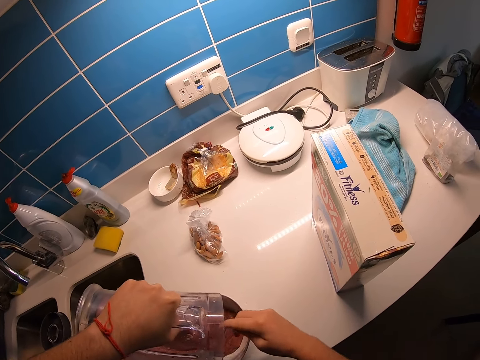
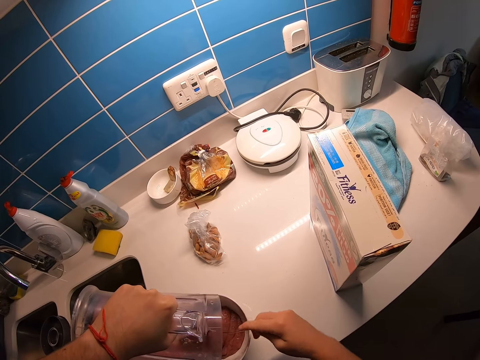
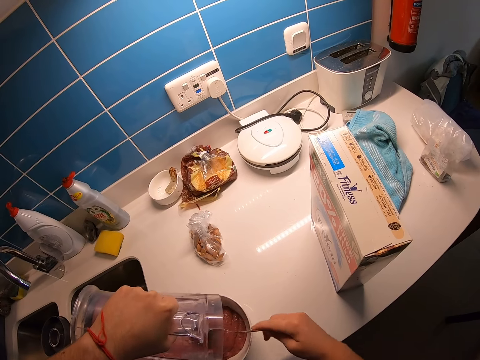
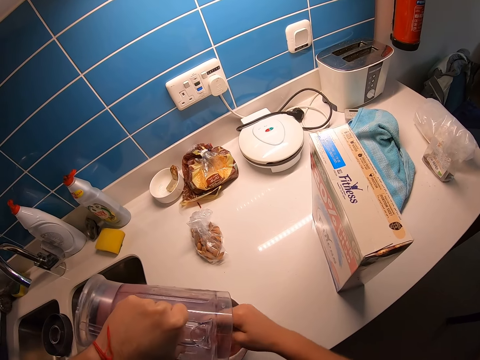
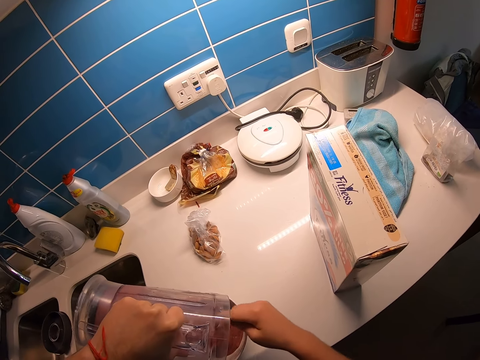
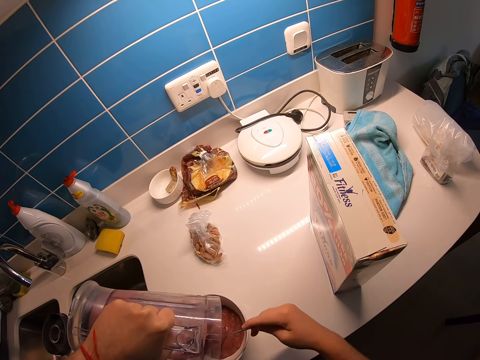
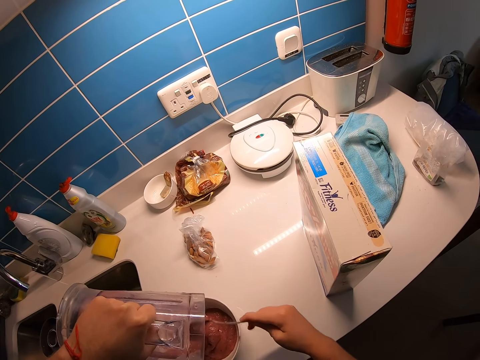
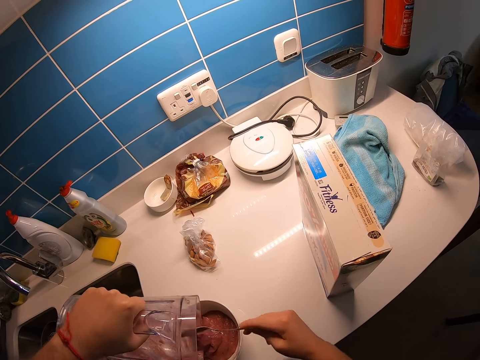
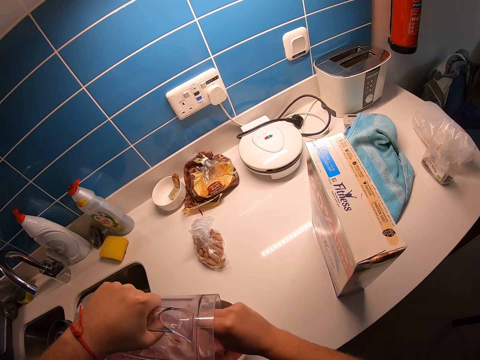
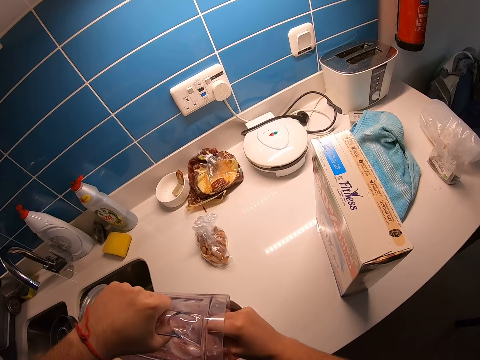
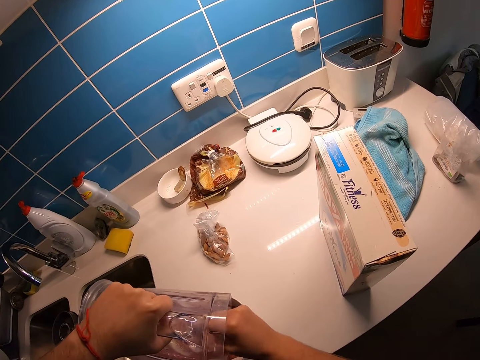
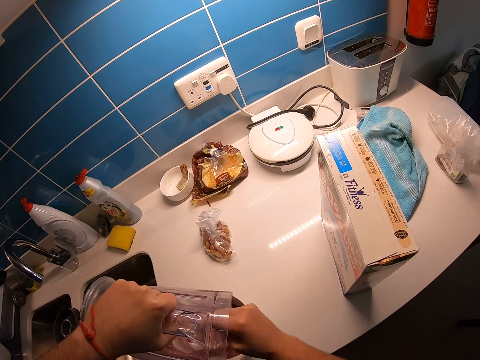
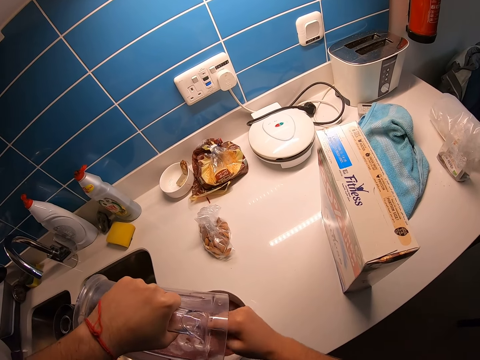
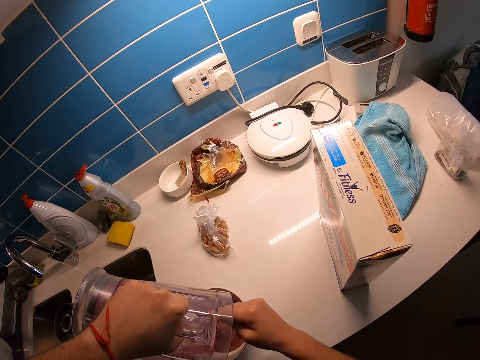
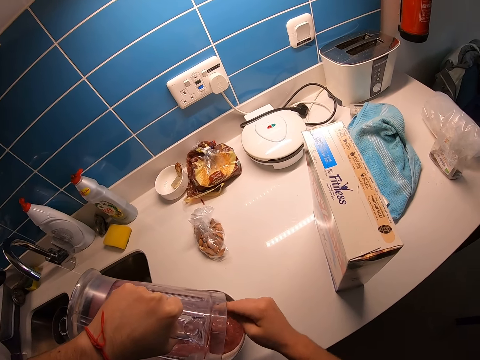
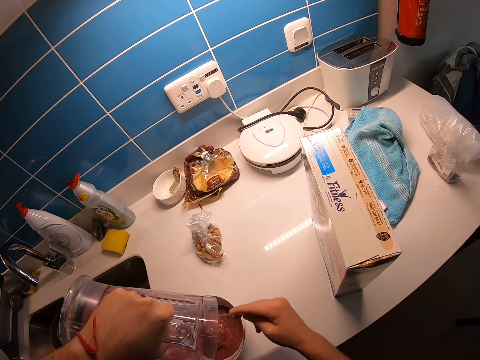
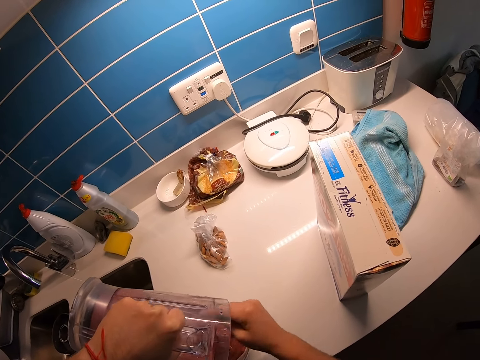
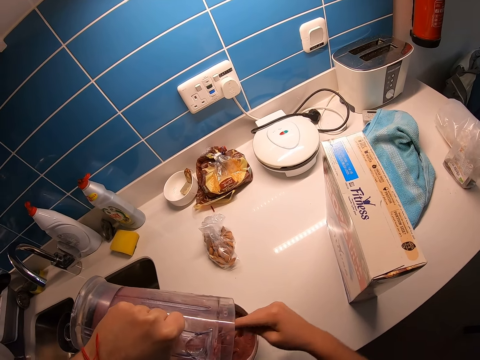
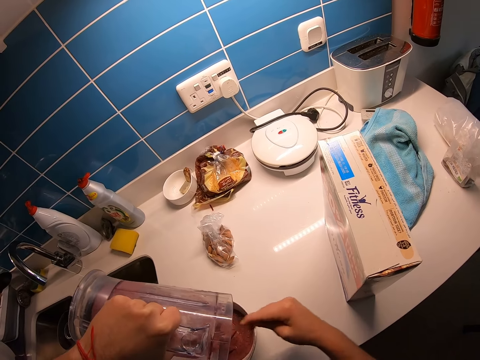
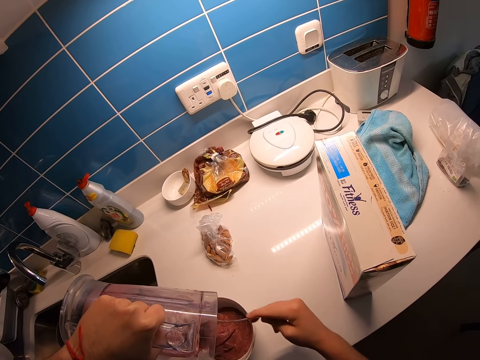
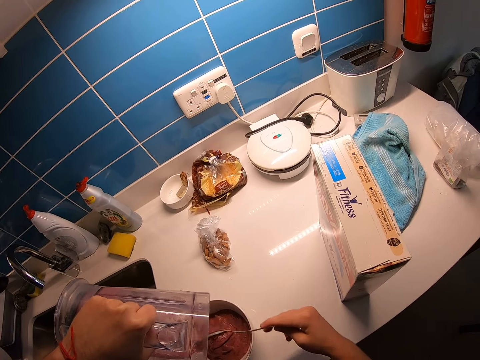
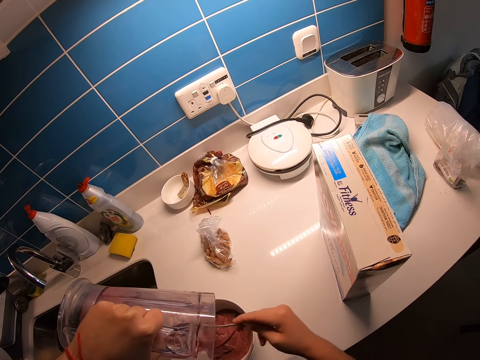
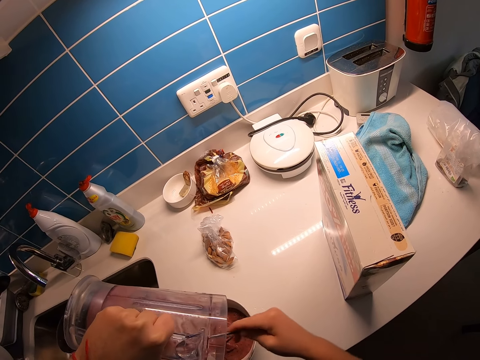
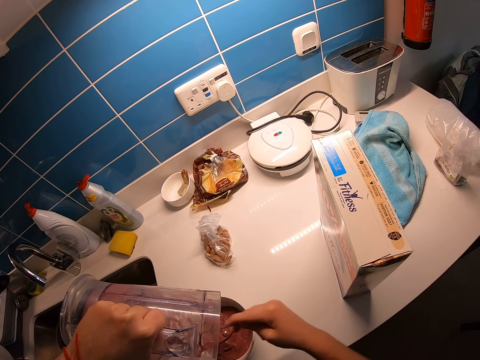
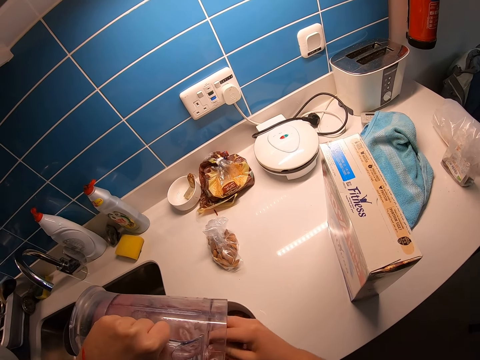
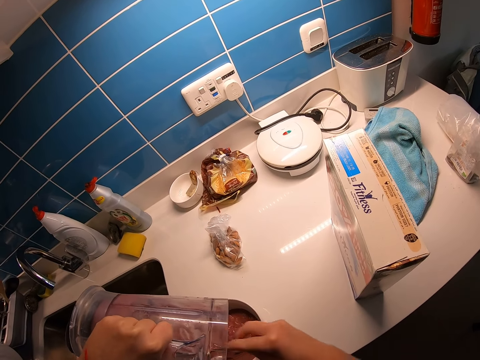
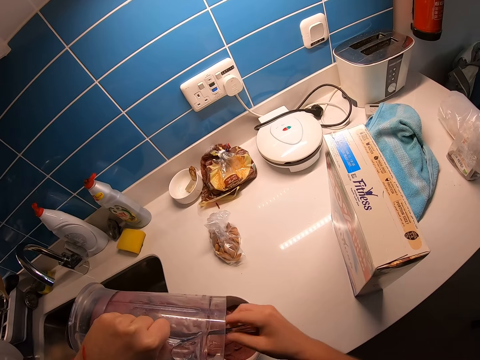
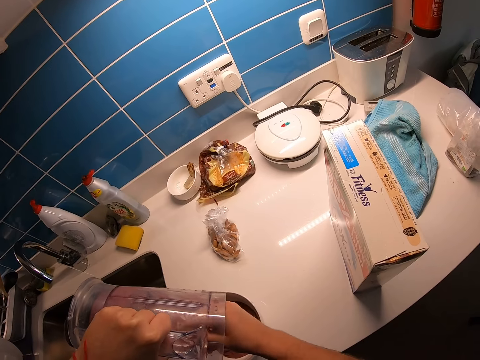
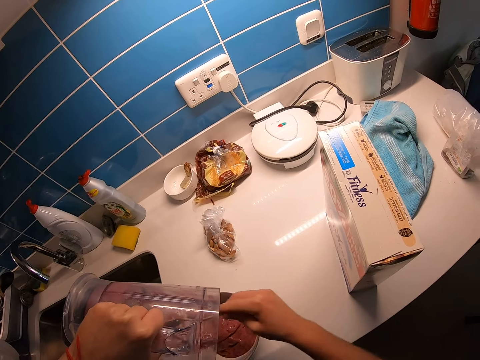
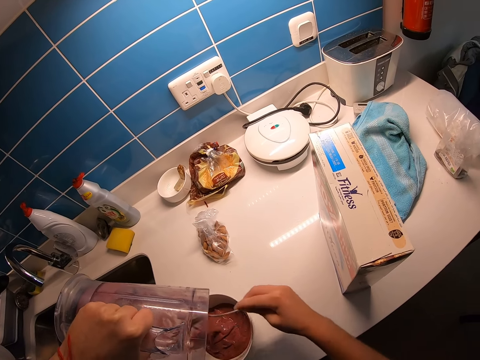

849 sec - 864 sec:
The camera wearer puts the smoothie in a bowl. They remove the smoothie with a spoon from the jug. They put the smoothie in the bowl. They remove the smoothie with a spoon from the jug.

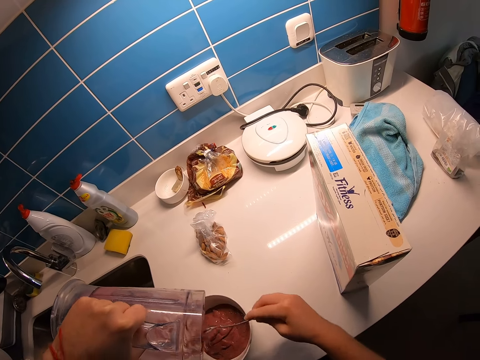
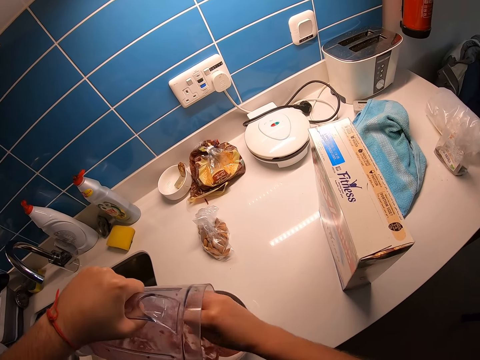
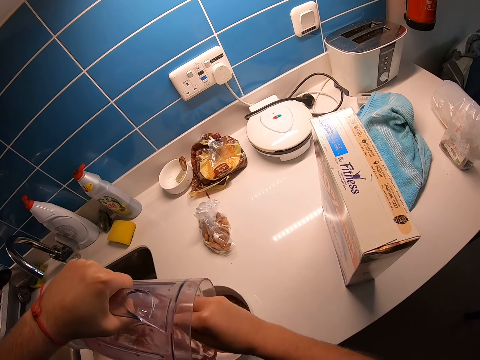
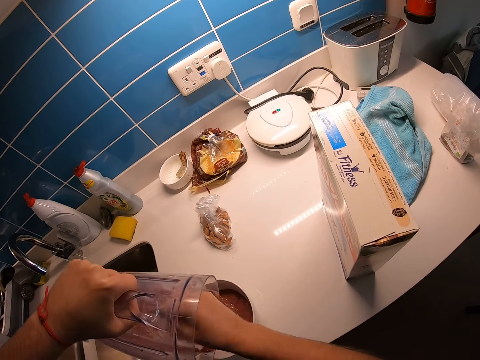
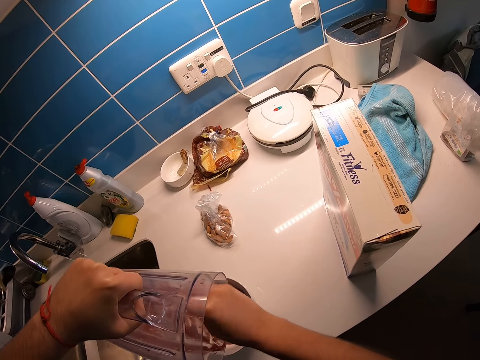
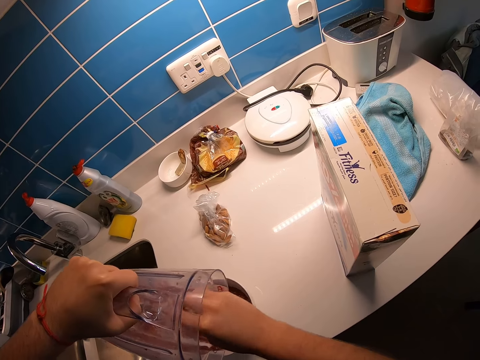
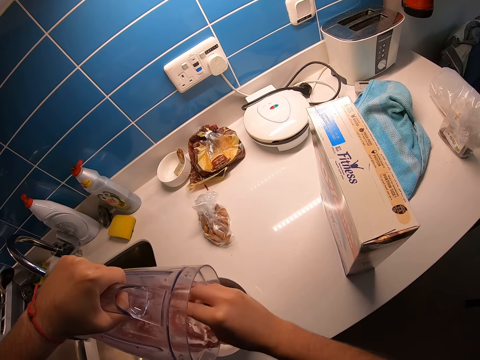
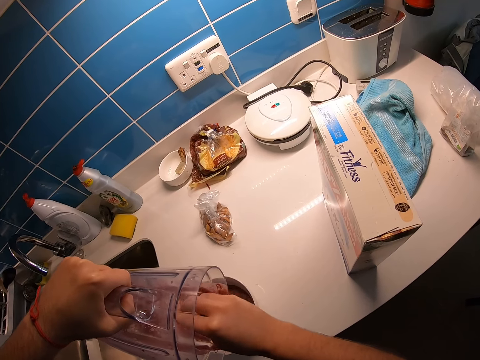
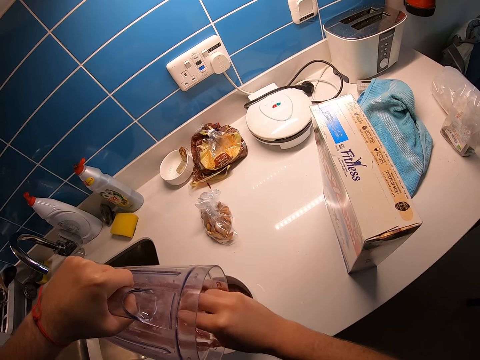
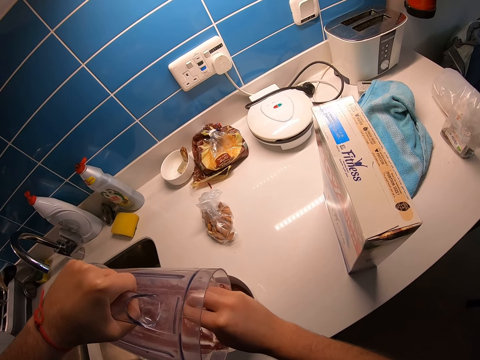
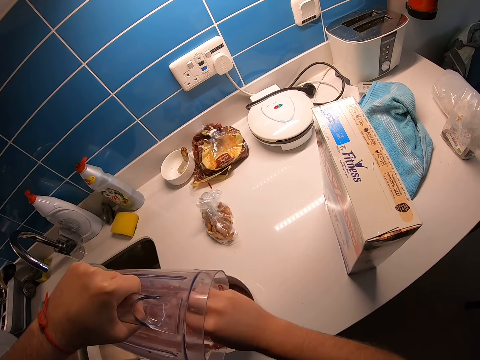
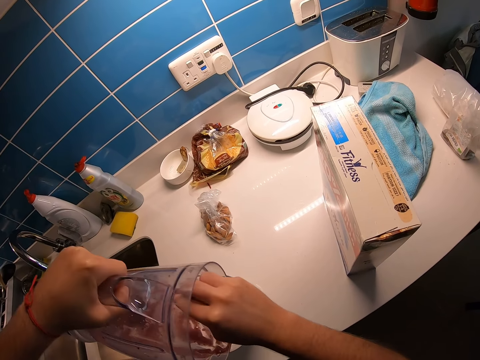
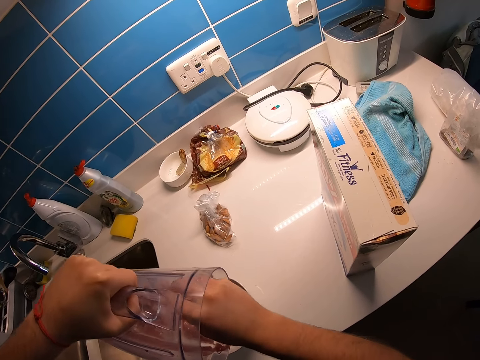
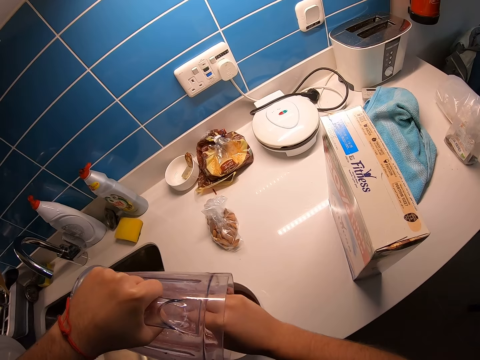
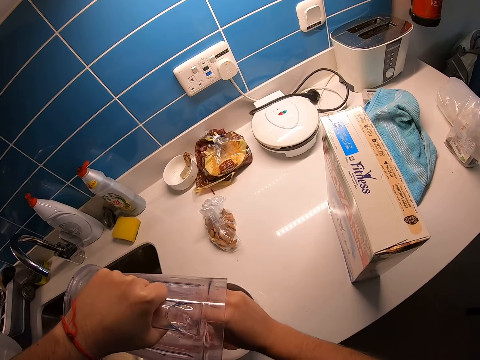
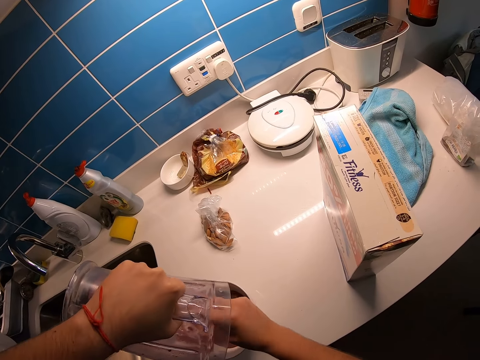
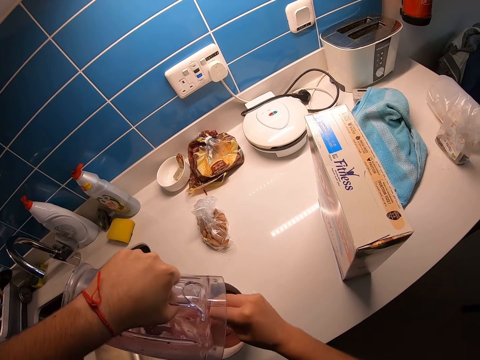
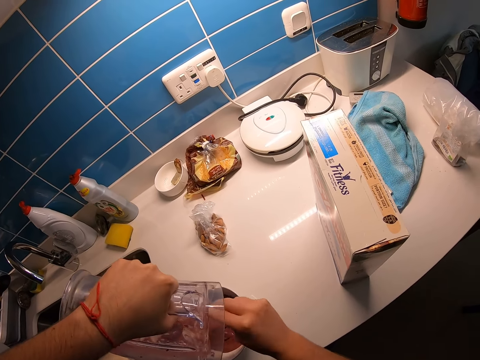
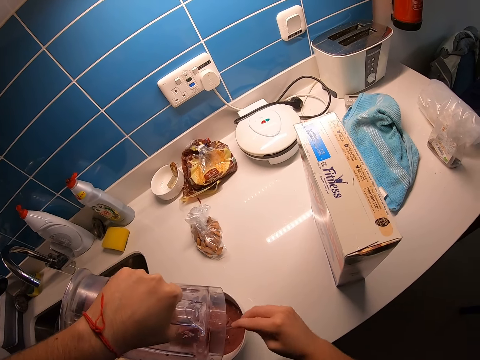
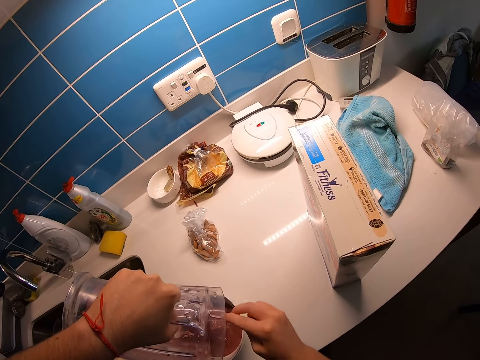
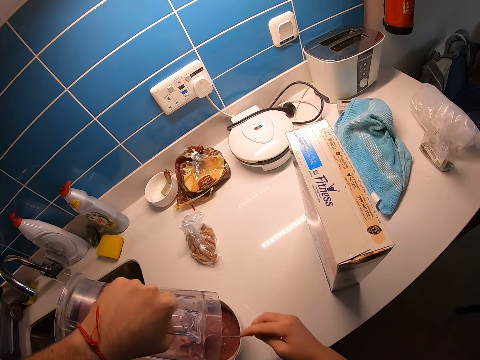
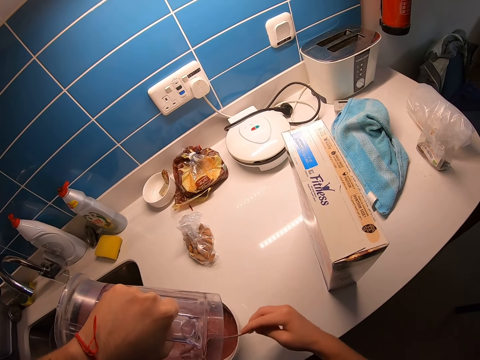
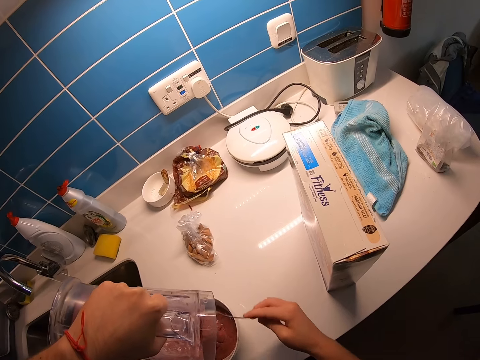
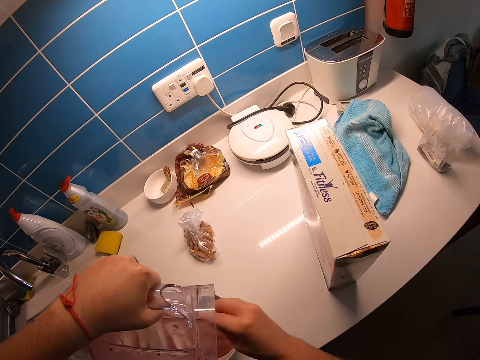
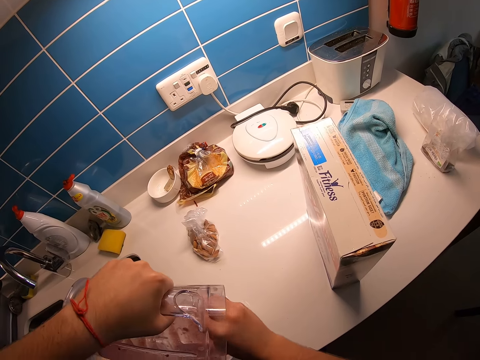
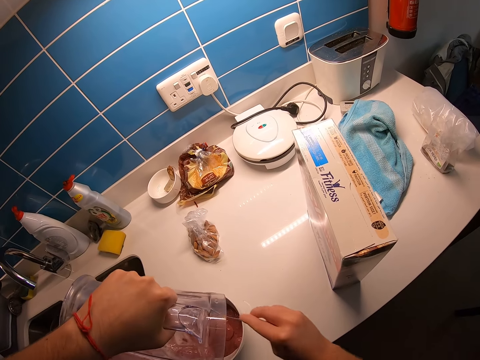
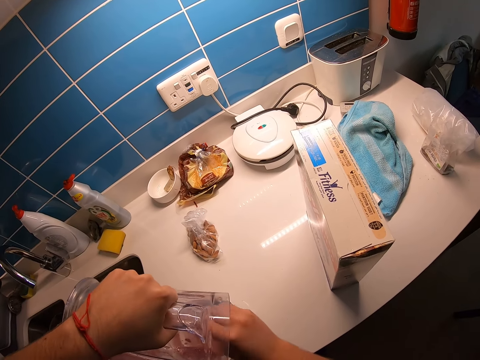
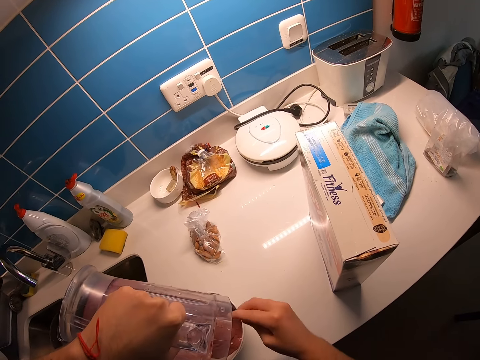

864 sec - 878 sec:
The camera wearer puts the smoothie in a bowl. They remove the smoothie with a spoon from the jug.
